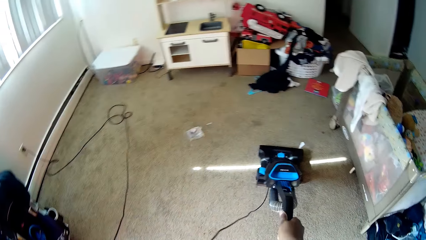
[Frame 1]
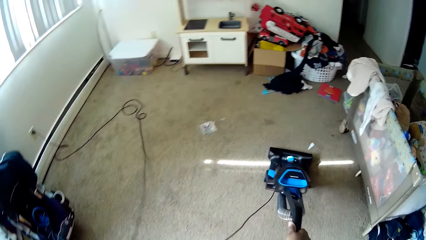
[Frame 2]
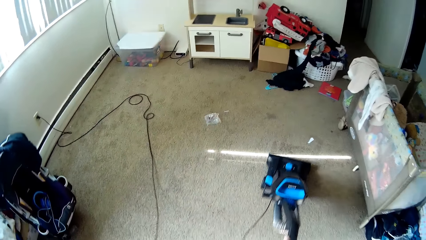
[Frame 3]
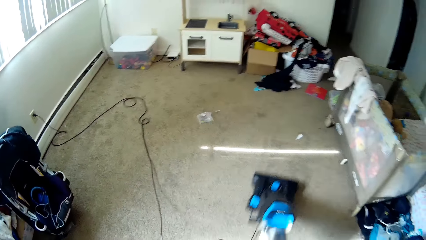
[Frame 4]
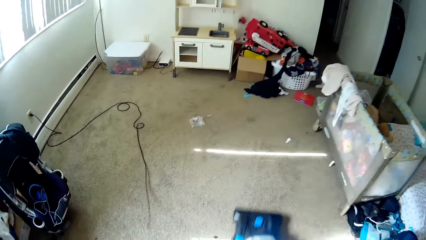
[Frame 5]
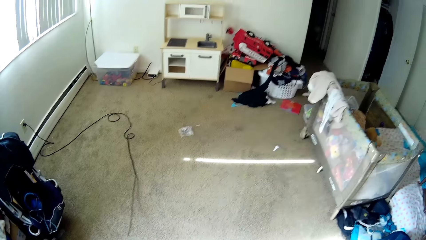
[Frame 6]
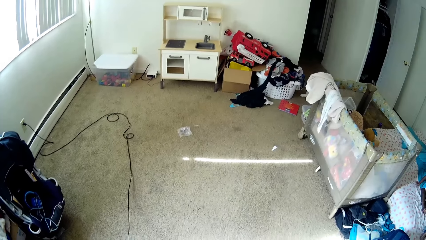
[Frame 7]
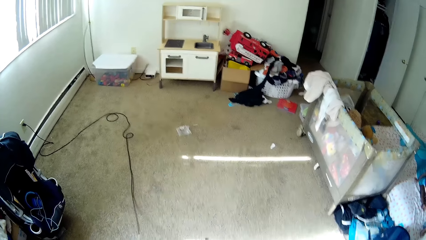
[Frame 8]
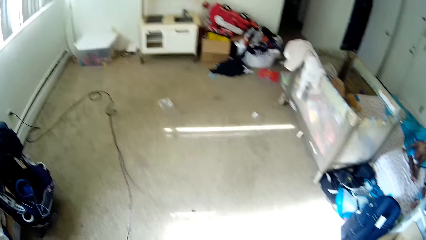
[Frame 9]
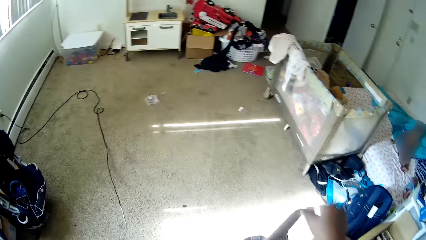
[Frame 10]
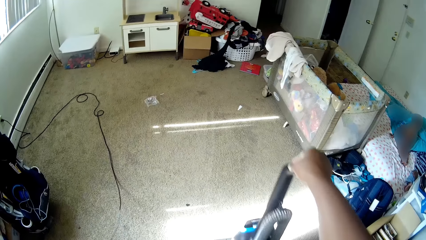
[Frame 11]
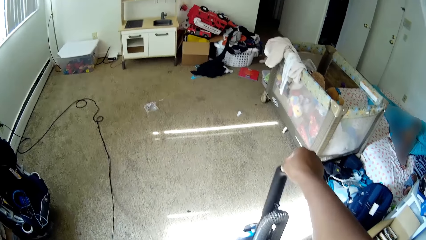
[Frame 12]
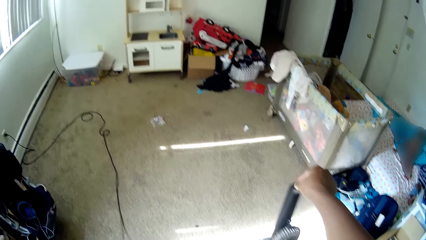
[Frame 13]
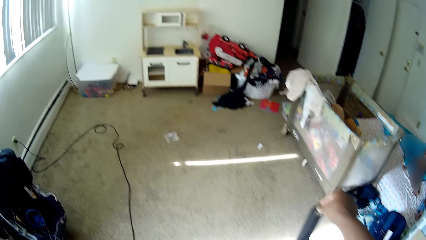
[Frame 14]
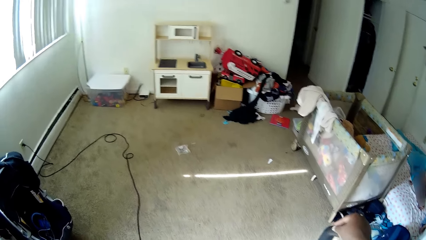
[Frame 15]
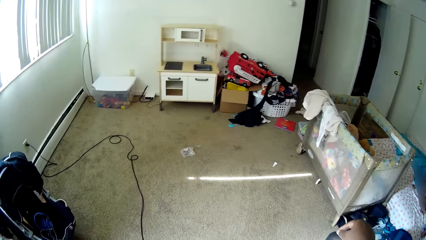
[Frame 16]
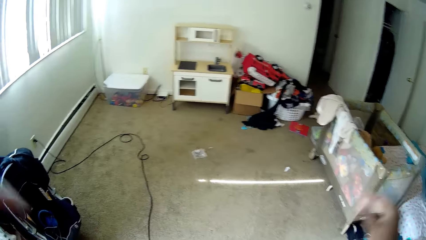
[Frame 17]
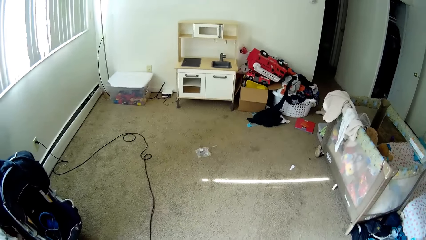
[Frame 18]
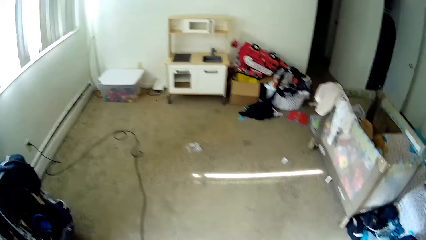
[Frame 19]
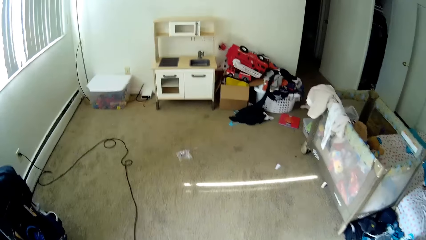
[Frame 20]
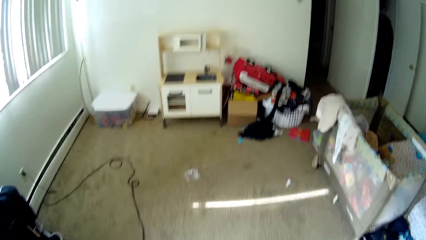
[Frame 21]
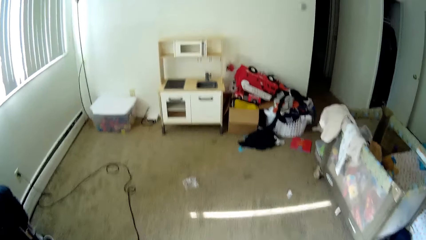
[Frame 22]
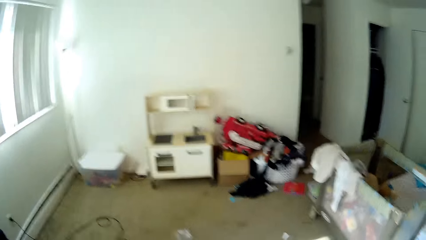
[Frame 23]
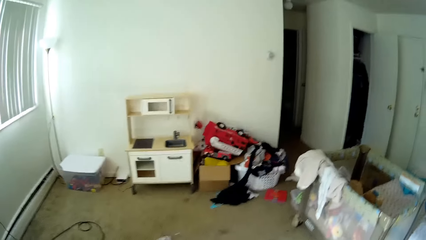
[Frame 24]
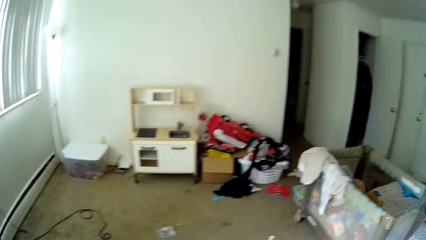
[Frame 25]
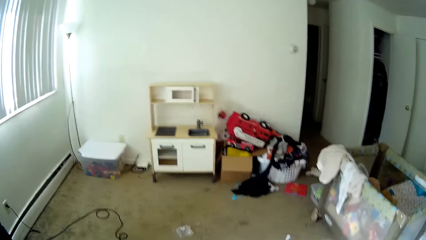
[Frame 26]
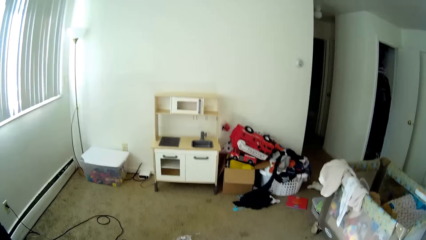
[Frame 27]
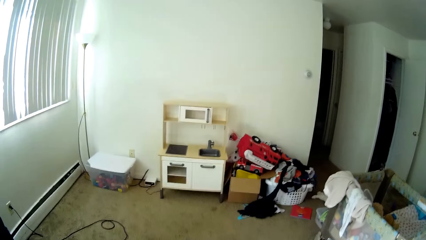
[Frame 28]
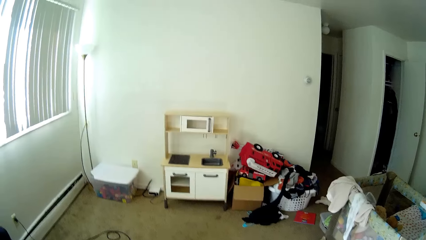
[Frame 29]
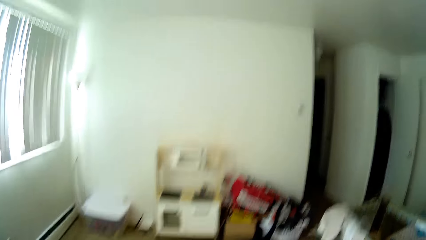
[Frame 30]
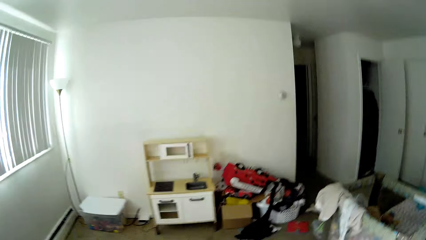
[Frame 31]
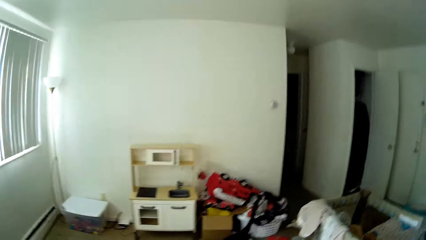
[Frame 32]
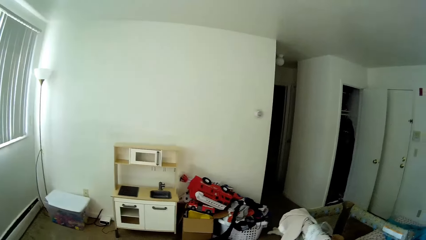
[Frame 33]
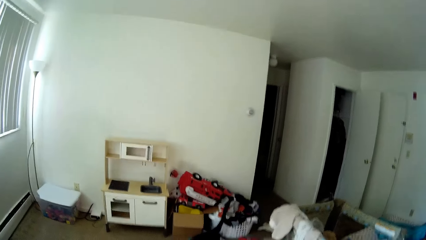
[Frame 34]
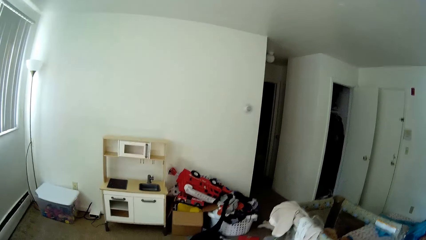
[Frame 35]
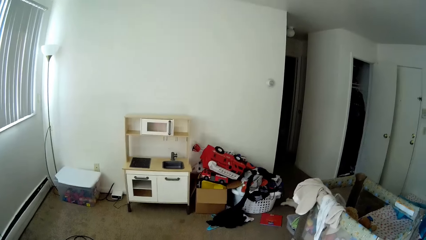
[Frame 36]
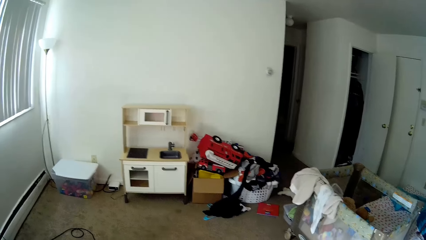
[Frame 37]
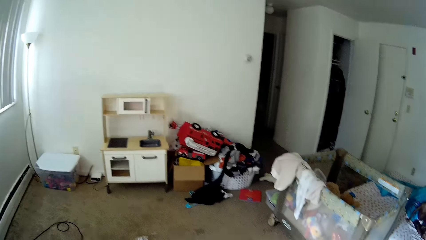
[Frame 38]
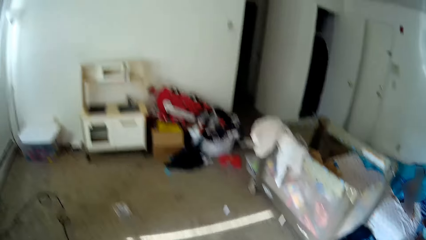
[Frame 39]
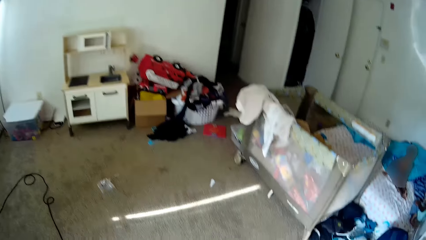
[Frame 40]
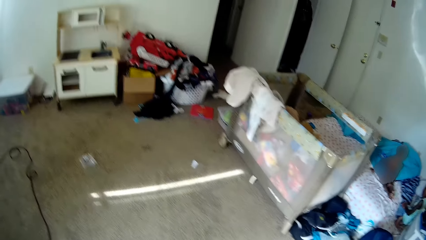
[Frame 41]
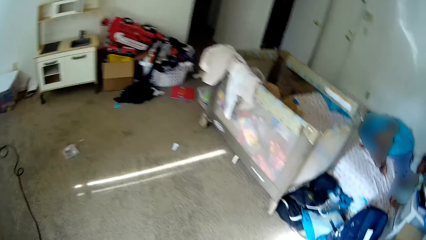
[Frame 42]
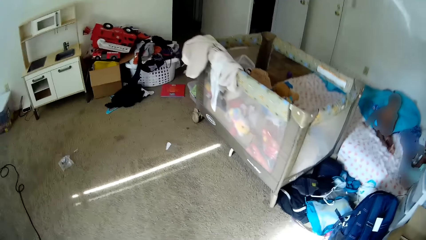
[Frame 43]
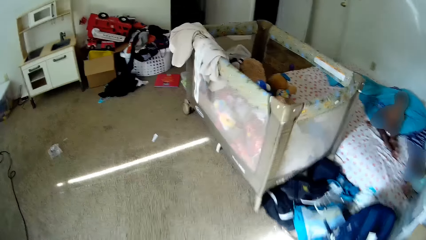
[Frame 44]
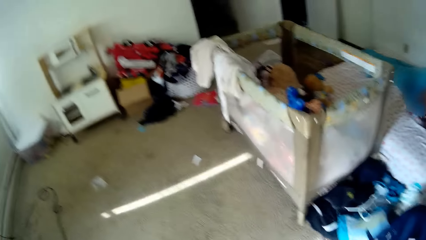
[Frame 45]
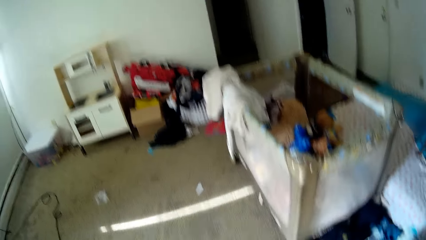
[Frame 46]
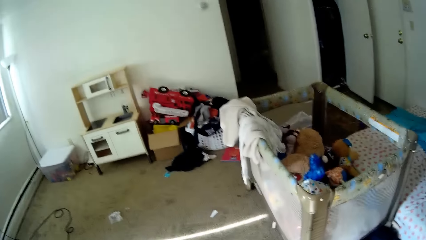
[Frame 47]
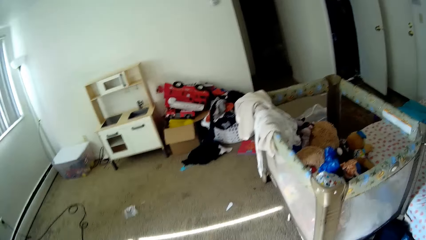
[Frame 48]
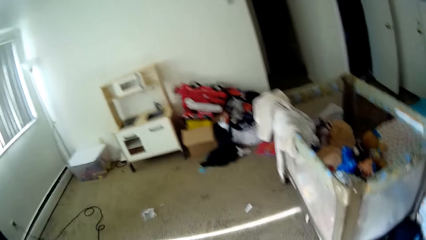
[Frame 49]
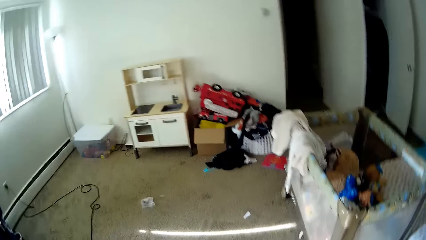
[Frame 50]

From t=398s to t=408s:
The camera wearer cleans the carpet with the vacuum cleaner again. She turns off the vacuum cleaner with her right hand. She removes her right hand from the vacuum cleaner. She bends the vacuum cleaner with the right hand. She adjusts the camera with both hands. She does something.

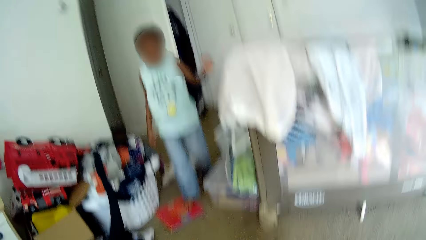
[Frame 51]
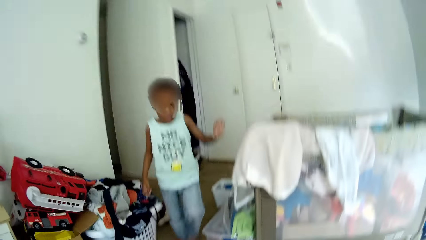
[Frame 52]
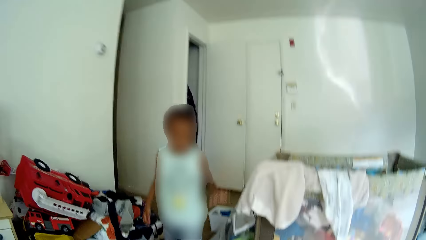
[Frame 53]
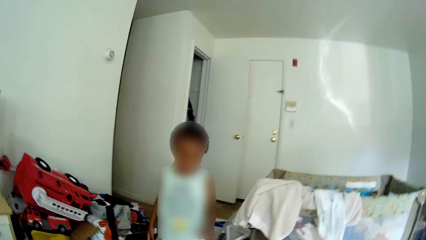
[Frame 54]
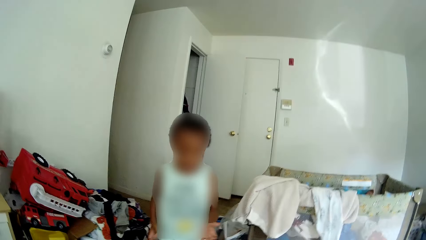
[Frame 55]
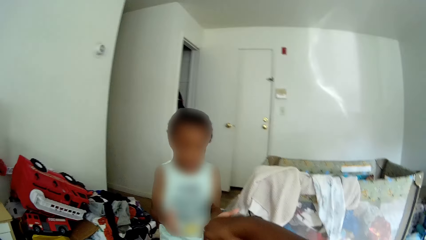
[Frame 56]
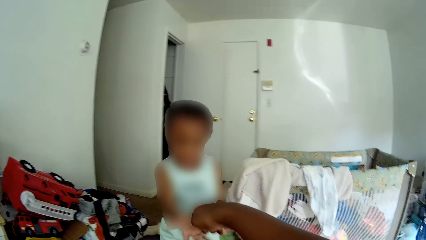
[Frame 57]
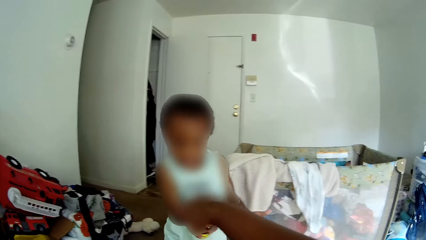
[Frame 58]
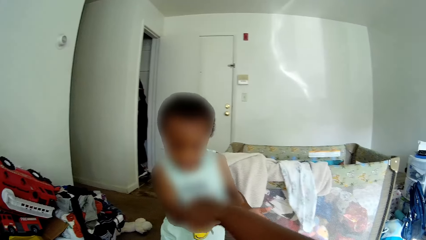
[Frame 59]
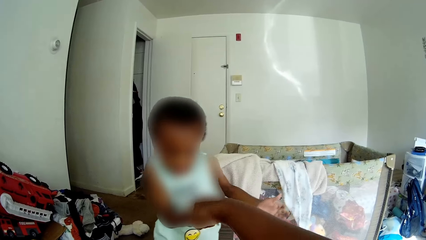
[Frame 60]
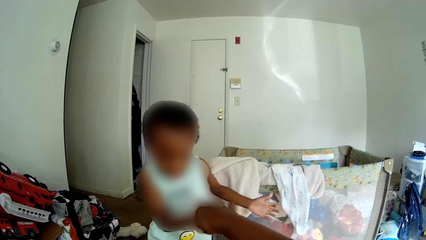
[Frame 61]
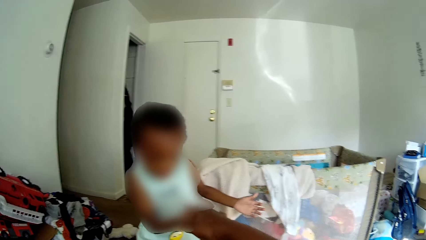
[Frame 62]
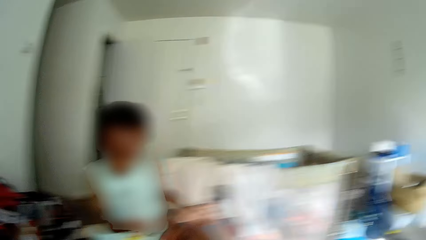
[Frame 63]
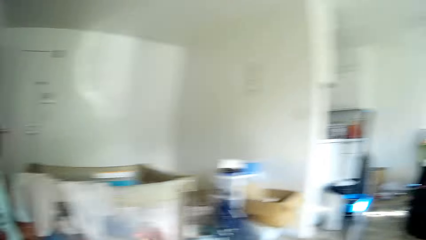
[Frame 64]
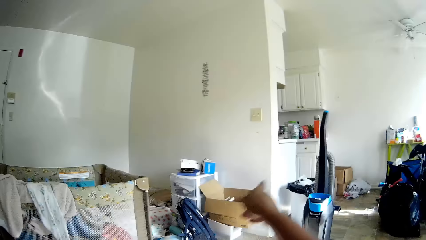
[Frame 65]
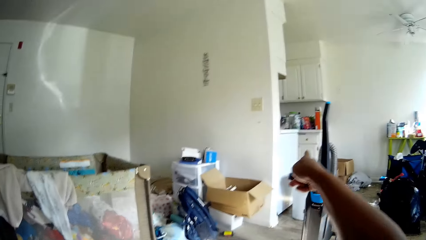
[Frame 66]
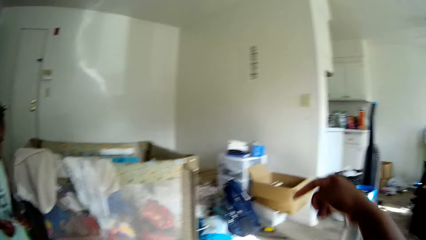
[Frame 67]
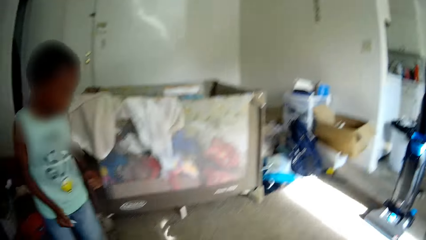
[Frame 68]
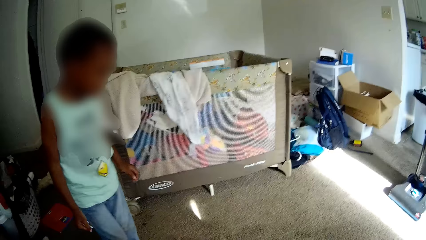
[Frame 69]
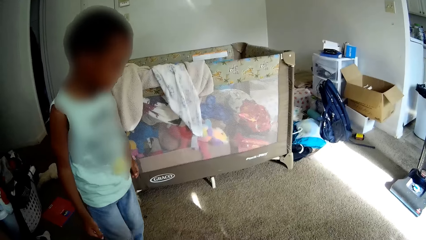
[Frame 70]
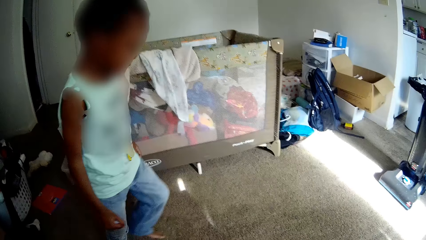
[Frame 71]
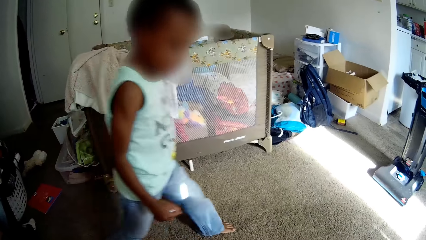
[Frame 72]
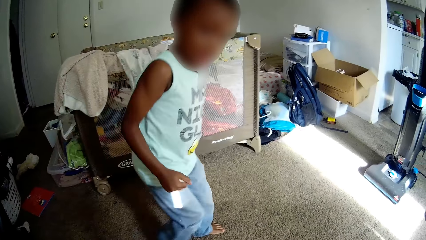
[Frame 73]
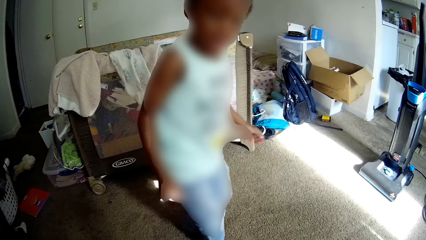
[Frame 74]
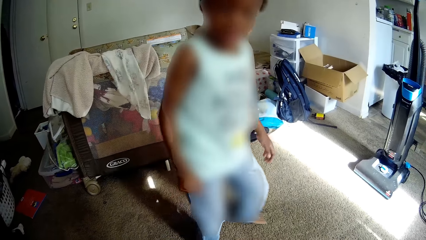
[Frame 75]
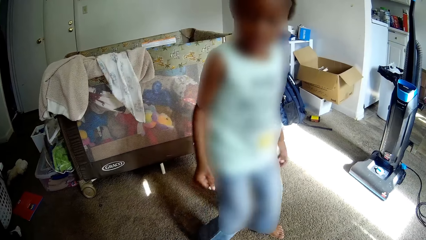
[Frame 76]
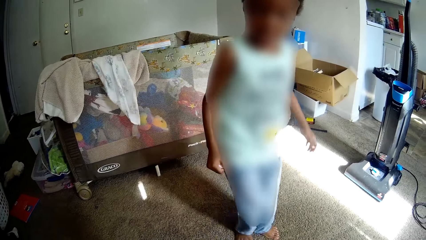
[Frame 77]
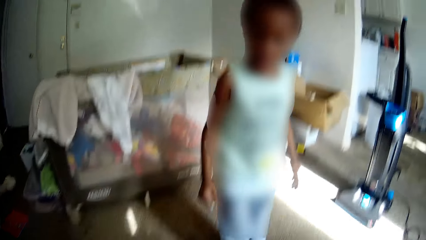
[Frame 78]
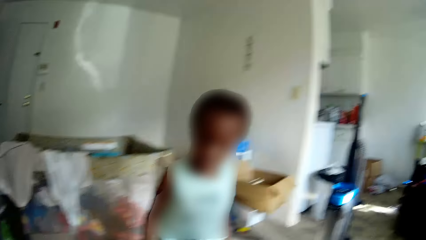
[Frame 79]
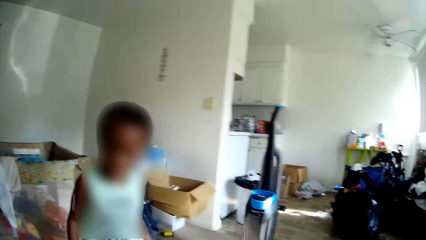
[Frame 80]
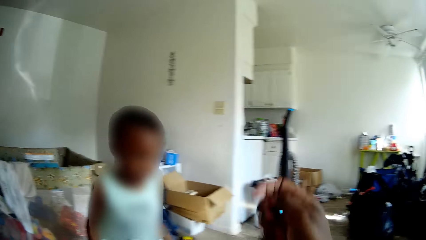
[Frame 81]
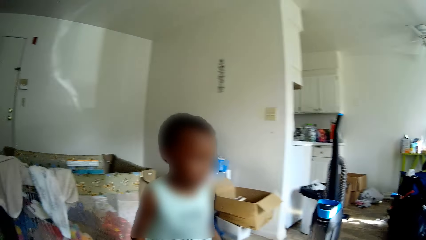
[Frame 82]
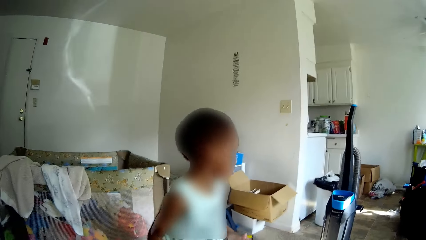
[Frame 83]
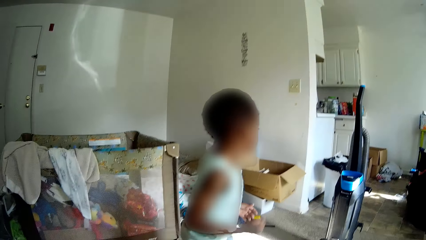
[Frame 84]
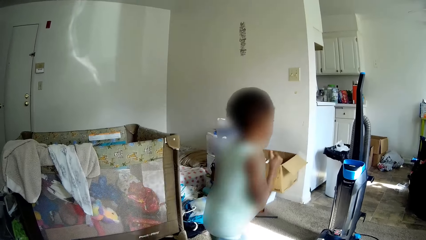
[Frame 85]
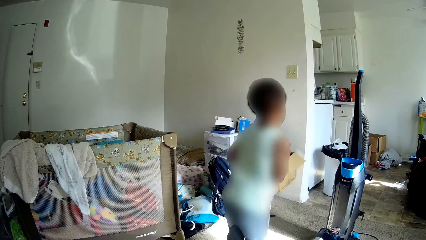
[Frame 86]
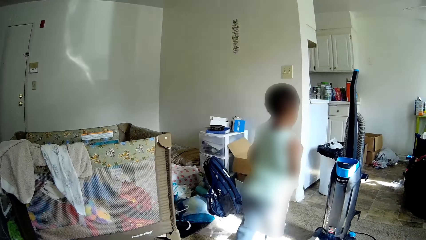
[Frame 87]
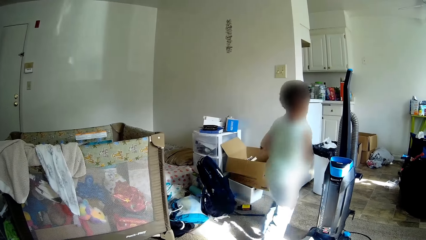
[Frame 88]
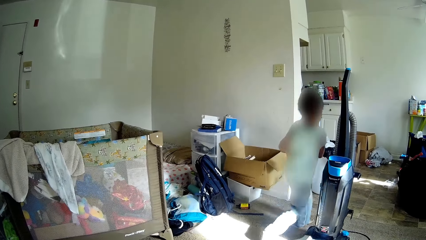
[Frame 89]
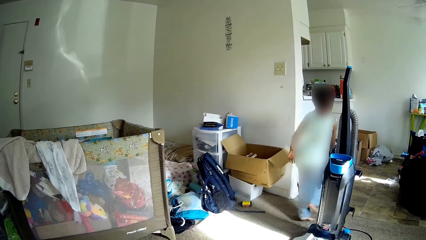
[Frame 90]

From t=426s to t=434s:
The camera wearer gives the paper to the girl with her right hand. The girl receives the paper from the camera wearer. The camera wearer points at something. She does something. She interacts with the girl. She points at something. The girl moves around the room.
